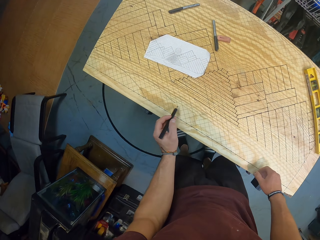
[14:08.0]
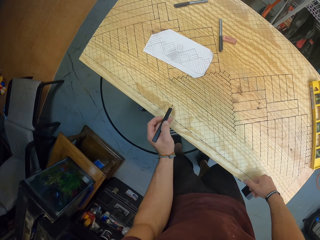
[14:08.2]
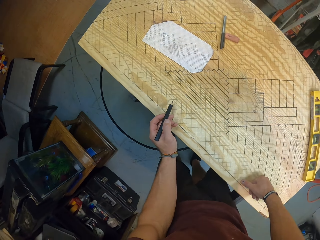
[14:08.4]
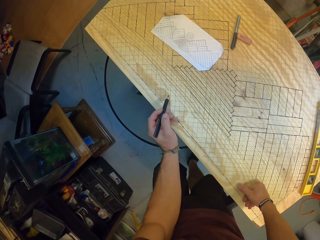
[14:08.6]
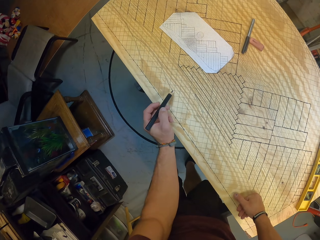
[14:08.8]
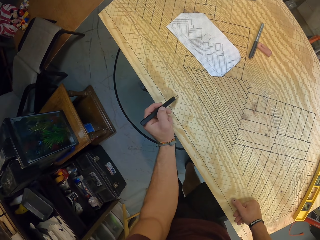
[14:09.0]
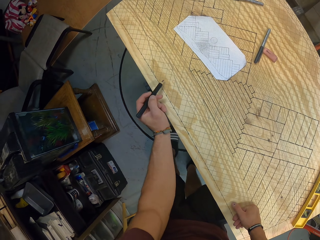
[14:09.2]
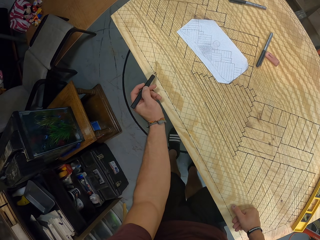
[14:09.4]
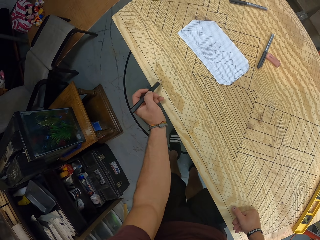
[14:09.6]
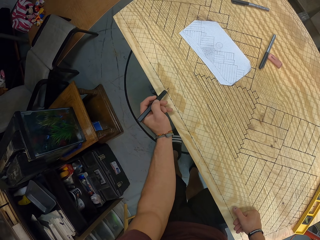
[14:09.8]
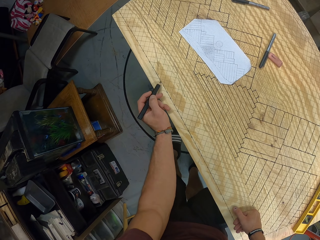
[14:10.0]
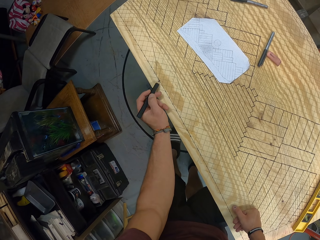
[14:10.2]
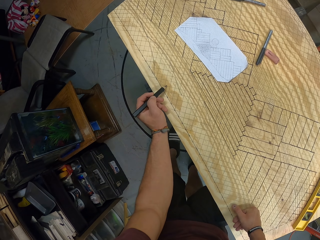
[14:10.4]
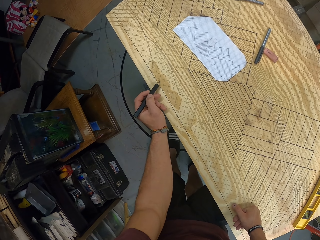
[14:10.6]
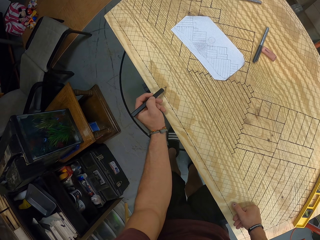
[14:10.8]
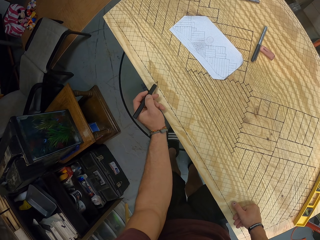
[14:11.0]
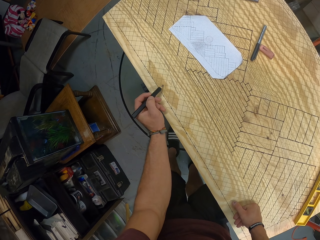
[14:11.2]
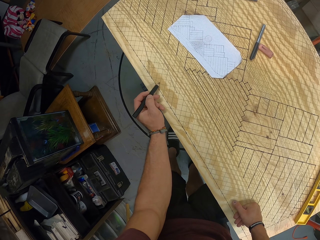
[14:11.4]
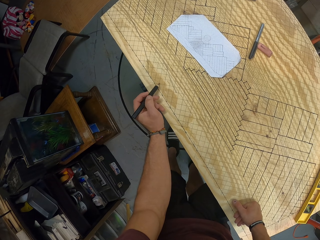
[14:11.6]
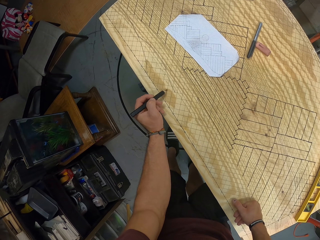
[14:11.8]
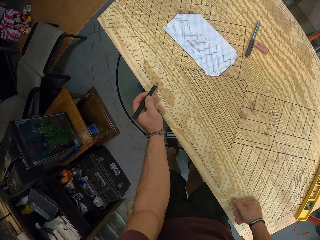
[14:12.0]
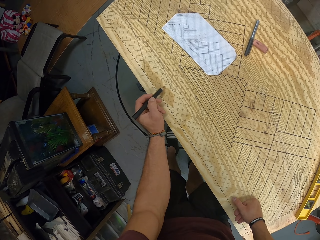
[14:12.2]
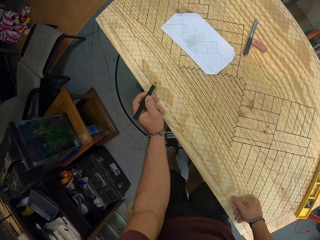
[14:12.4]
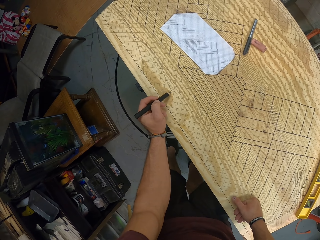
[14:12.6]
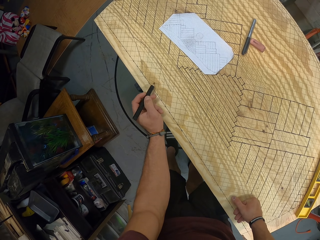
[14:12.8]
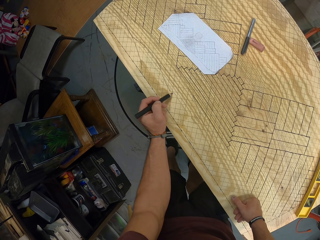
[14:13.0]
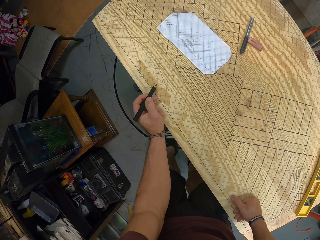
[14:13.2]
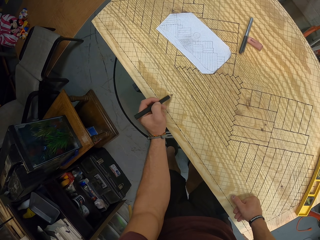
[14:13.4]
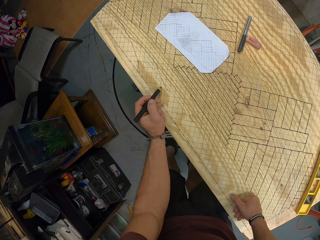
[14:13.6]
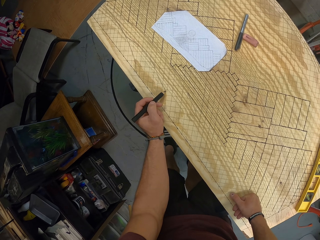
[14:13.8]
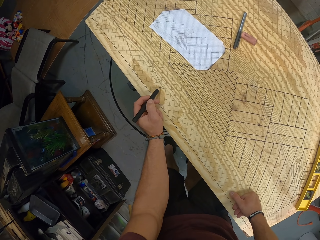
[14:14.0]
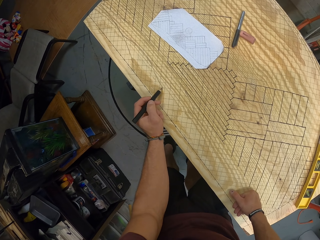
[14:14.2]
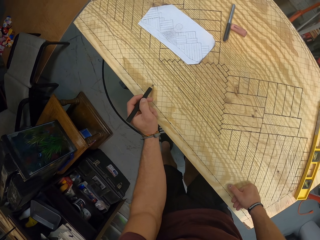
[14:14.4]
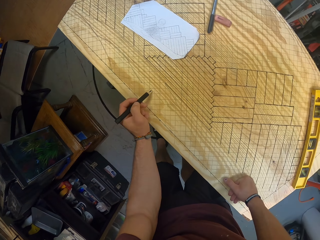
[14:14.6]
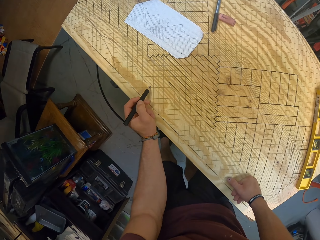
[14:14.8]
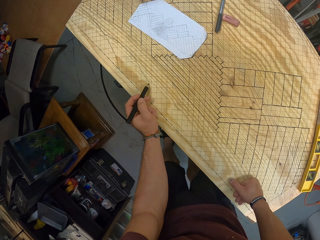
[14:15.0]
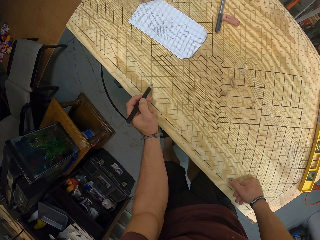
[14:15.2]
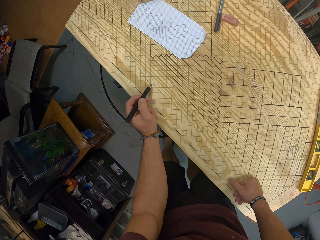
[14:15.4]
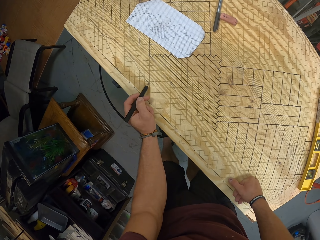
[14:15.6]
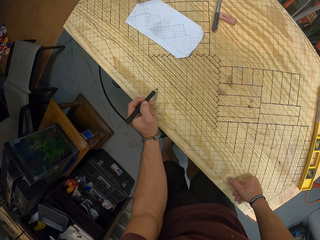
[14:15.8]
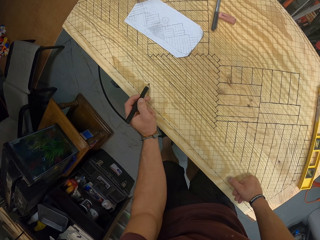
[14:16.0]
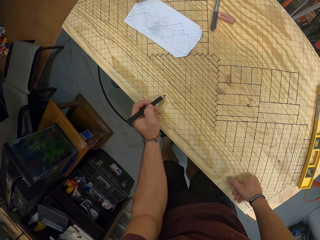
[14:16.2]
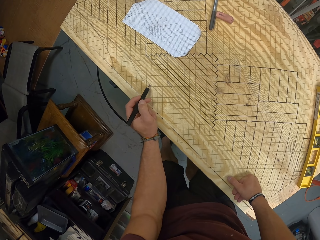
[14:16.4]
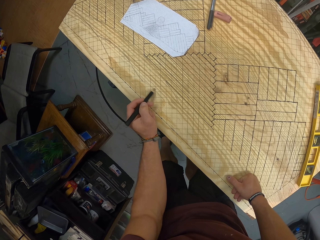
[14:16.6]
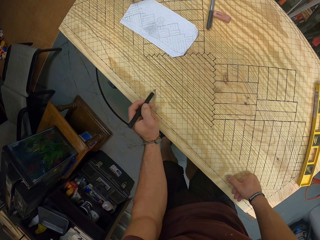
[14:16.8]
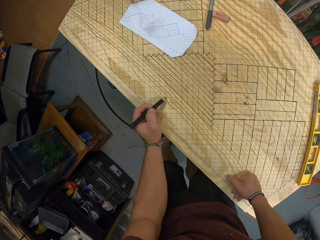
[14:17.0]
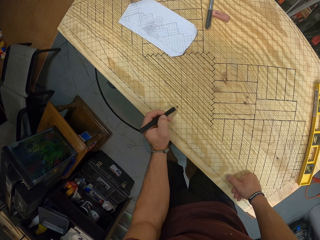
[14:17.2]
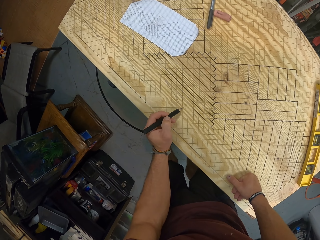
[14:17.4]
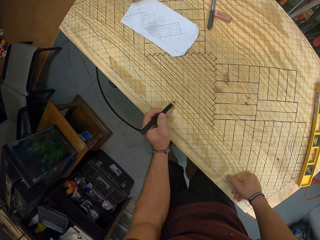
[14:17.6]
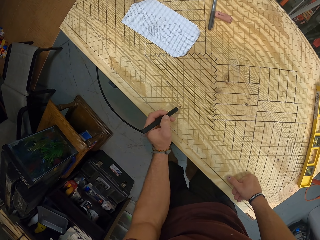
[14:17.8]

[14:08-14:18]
The camera wearer places his right hand on the wood. He draws the design on the wood with the pencil in his left hand. He moves to the side of the board.

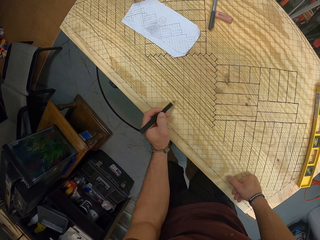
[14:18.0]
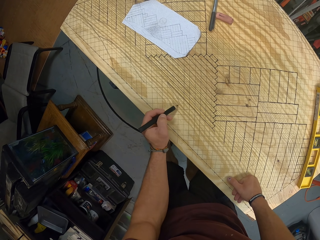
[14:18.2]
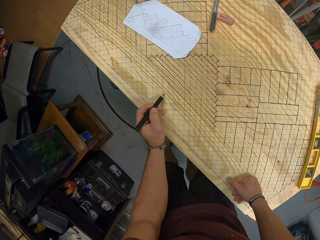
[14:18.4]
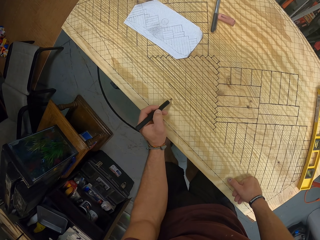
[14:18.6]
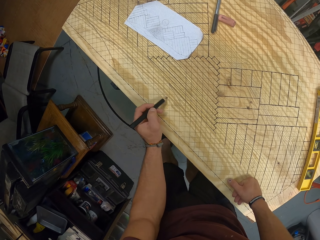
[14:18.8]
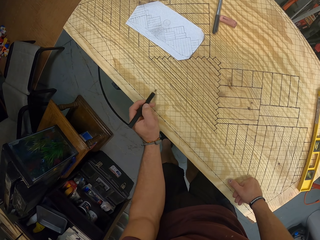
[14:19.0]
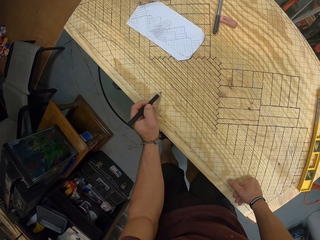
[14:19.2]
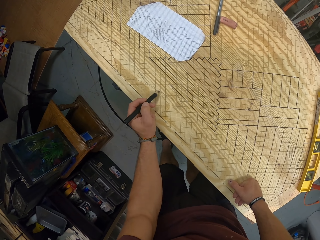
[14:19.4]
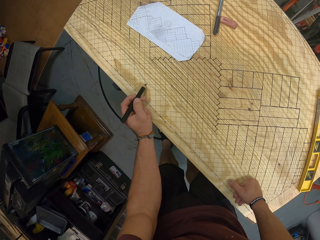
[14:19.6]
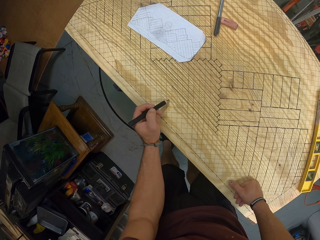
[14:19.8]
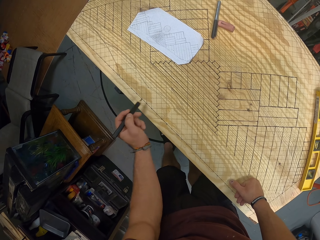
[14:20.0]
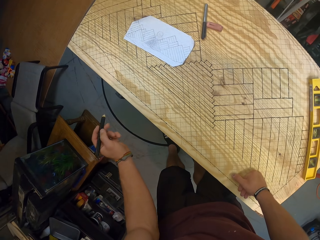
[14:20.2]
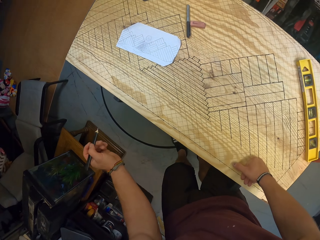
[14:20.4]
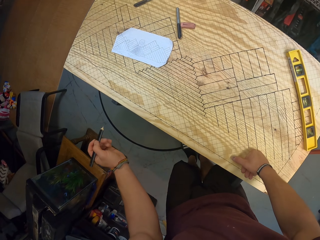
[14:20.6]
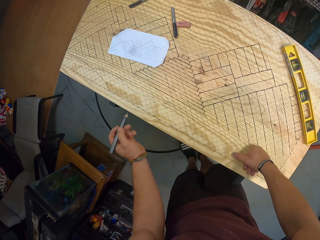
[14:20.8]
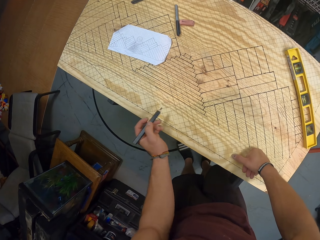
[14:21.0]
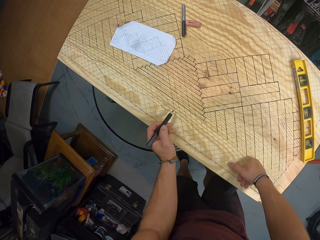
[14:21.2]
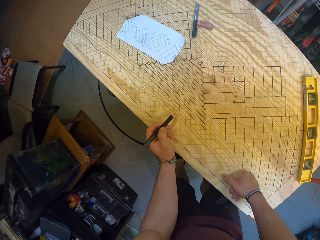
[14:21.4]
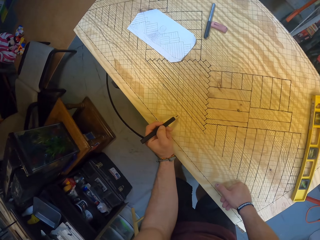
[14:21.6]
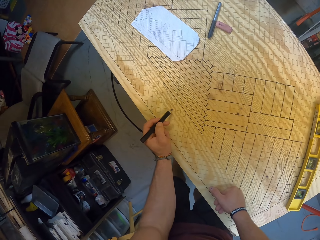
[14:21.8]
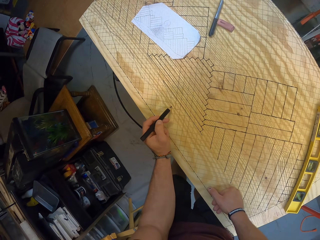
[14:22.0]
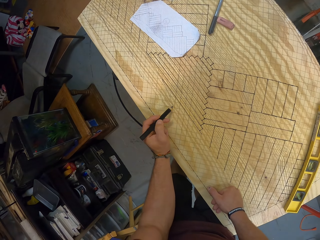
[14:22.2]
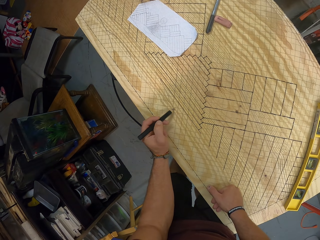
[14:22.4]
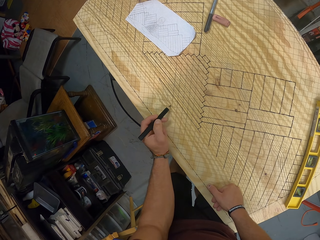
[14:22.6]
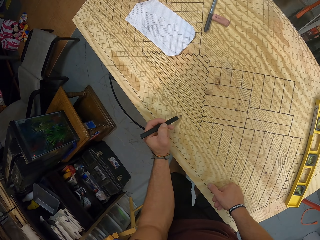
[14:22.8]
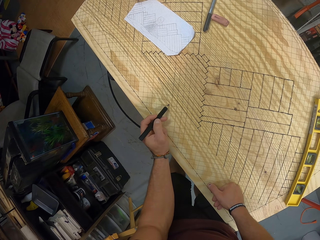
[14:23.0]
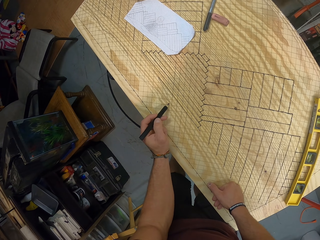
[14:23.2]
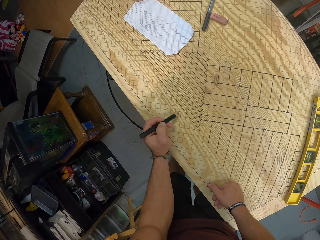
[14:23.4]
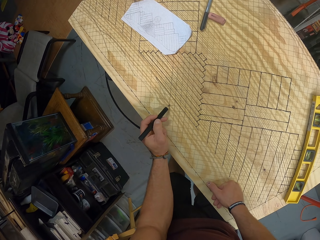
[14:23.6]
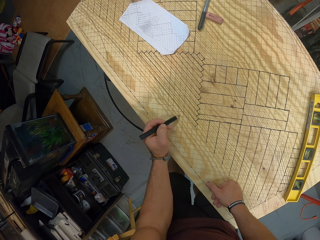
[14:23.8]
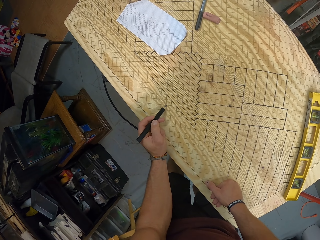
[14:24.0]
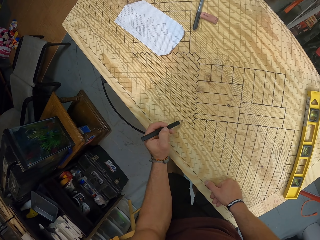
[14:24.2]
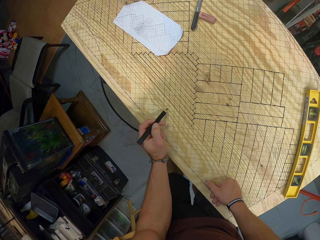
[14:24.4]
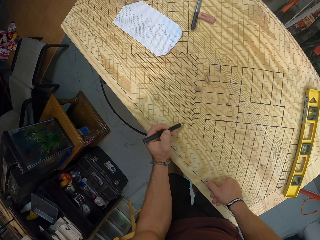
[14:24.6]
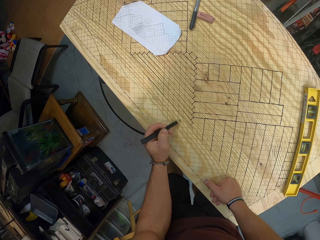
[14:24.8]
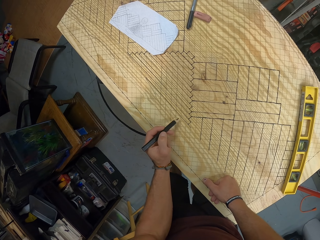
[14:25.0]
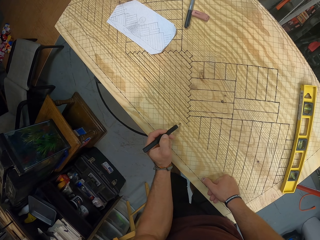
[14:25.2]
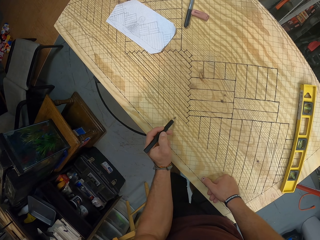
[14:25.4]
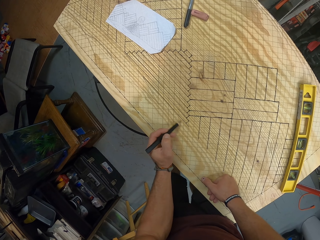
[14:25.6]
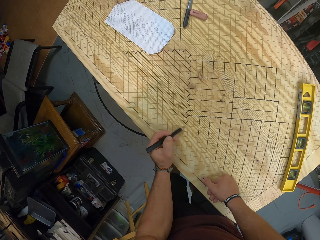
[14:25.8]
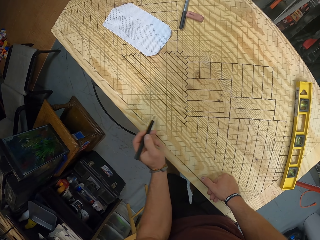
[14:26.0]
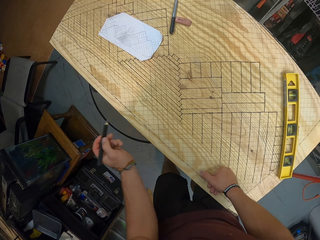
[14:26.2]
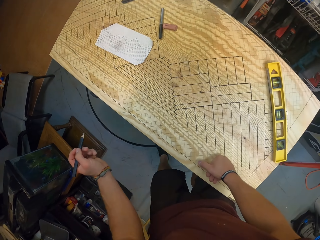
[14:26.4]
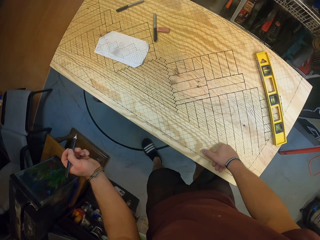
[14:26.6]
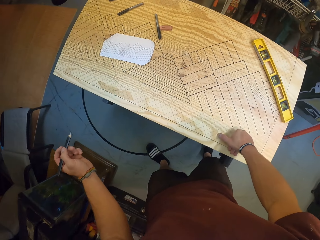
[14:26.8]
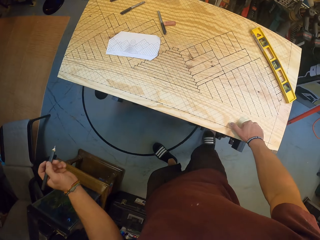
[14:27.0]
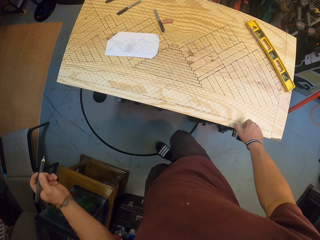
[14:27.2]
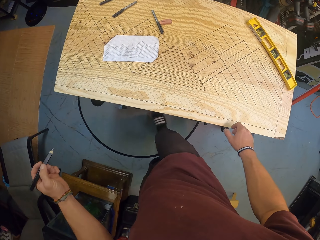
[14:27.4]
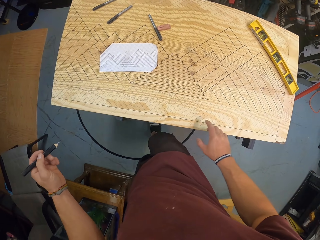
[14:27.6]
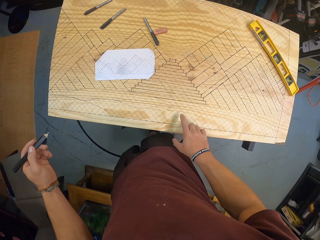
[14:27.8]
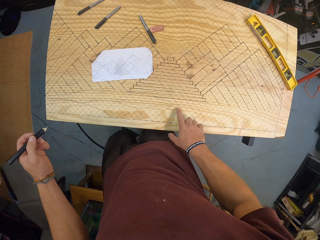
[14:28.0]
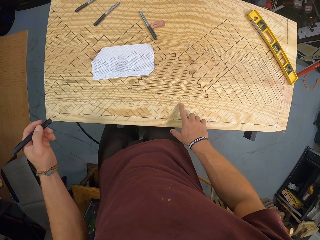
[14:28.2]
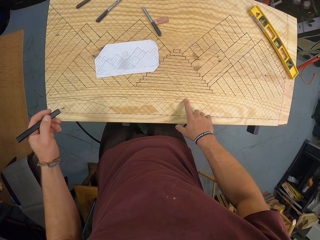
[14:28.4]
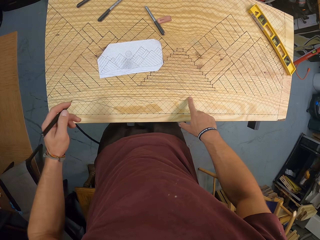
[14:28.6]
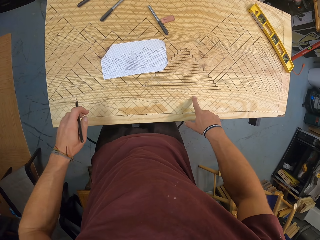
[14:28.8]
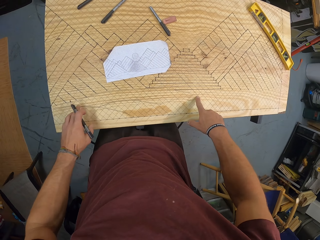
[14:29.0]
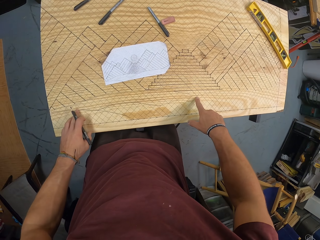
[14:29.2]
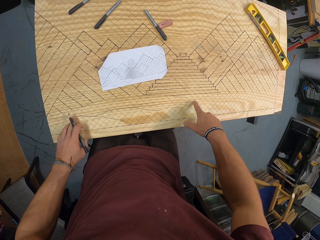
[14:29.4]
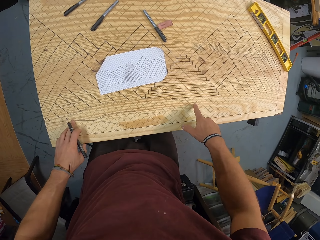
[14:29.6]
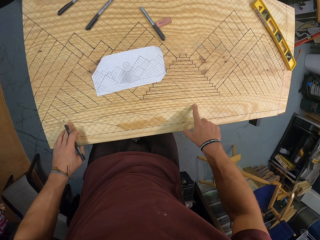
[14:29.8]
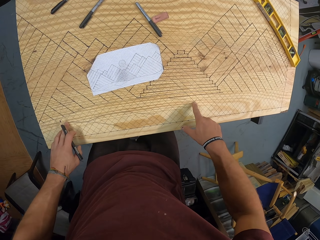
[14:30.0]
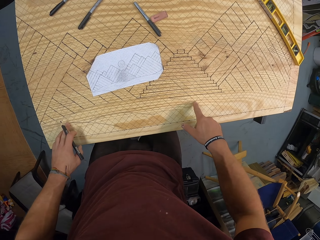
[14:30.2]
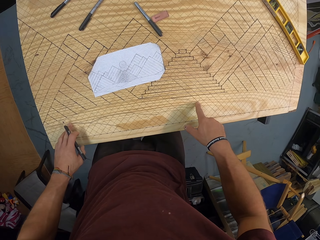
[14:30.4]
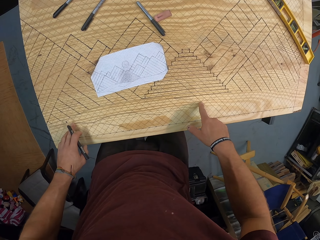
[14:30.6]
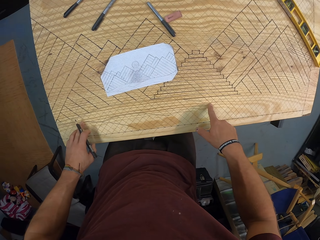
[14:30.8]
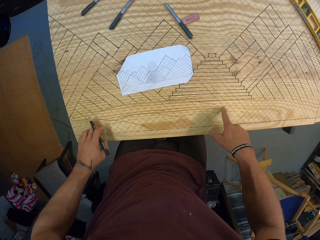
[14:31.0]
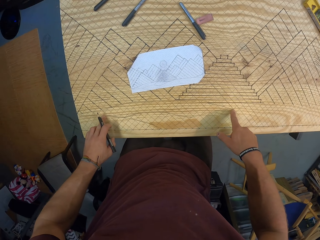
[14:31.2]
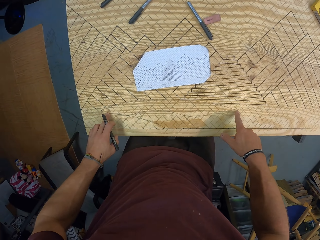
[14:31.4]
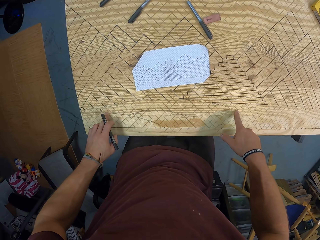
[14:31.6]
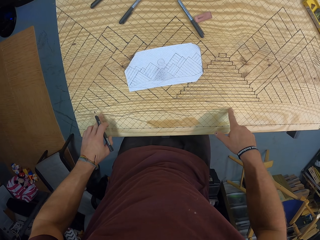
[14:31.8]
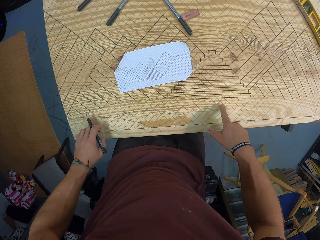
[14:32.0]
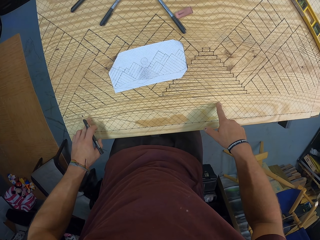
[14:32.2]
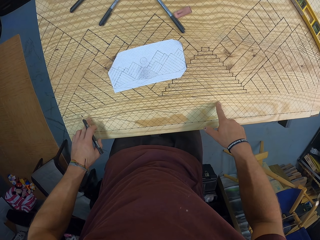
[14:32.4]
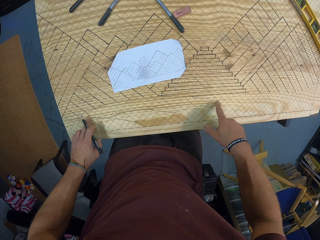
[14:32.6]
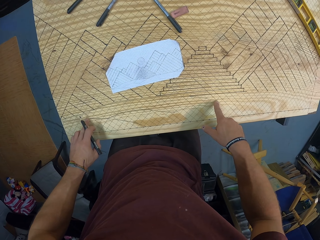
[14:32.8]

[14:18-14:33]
The camera wearer draws on the board. He moves his left hand away from the board. He draws on the board. He places his right hand on the wood. He places his left hand on the wood. He moves to the side of the board.
